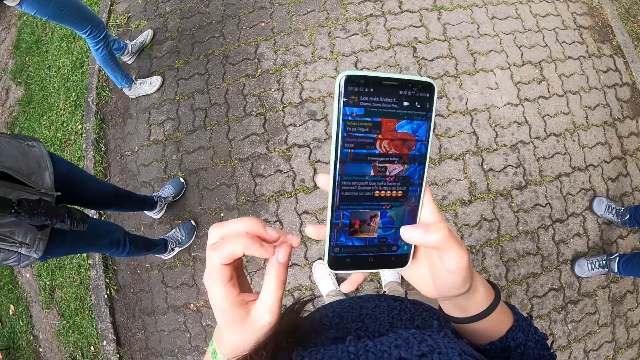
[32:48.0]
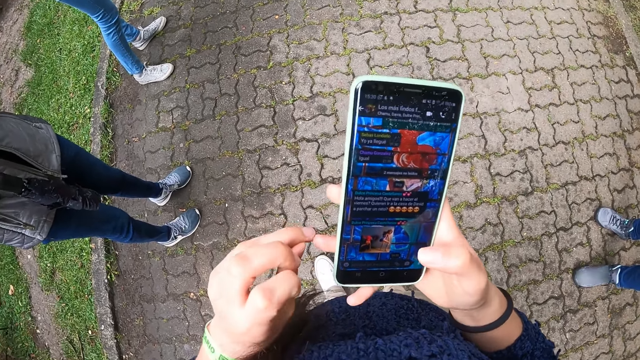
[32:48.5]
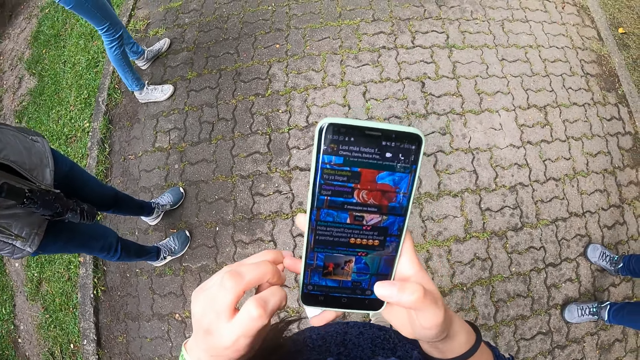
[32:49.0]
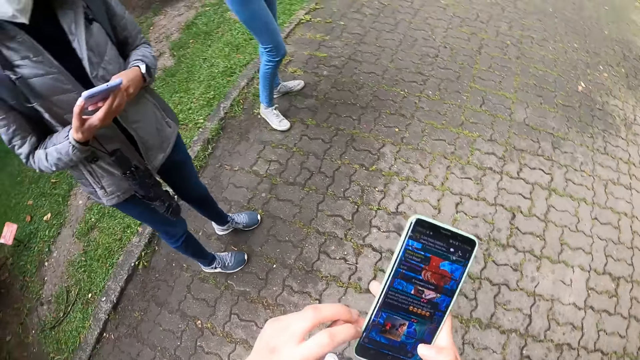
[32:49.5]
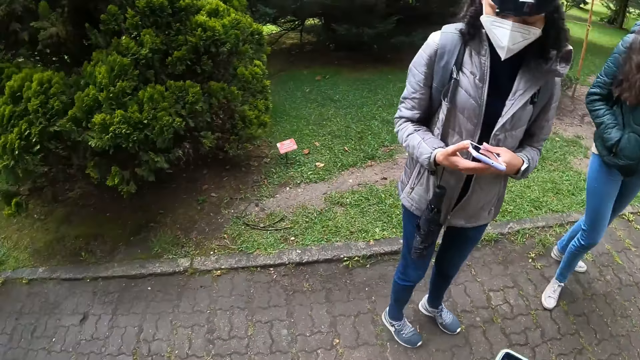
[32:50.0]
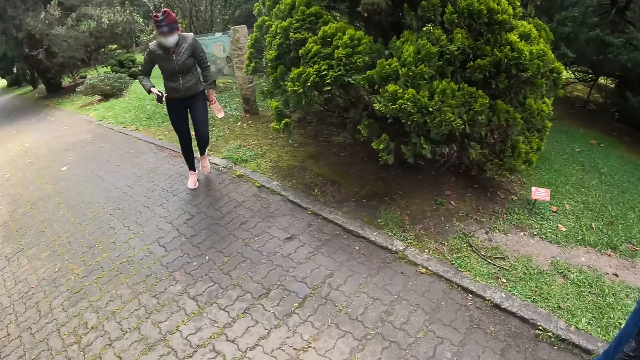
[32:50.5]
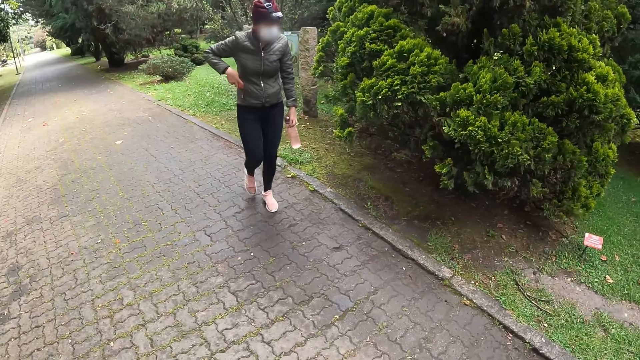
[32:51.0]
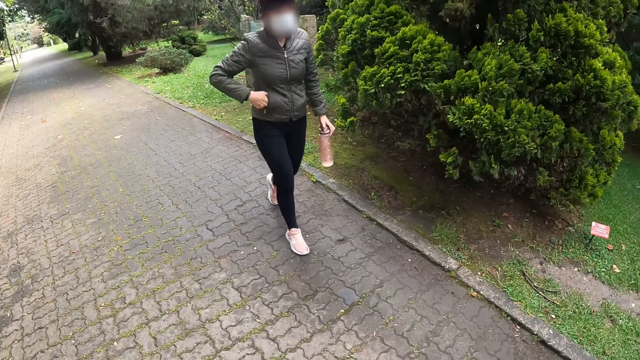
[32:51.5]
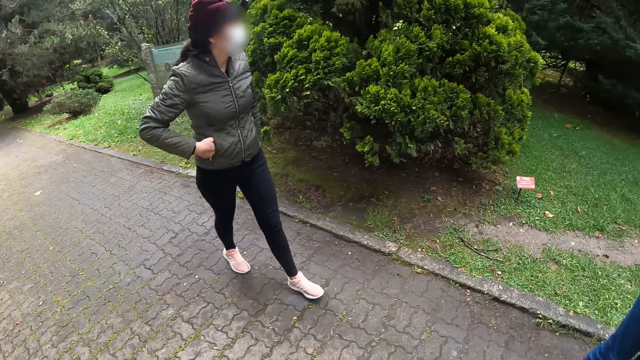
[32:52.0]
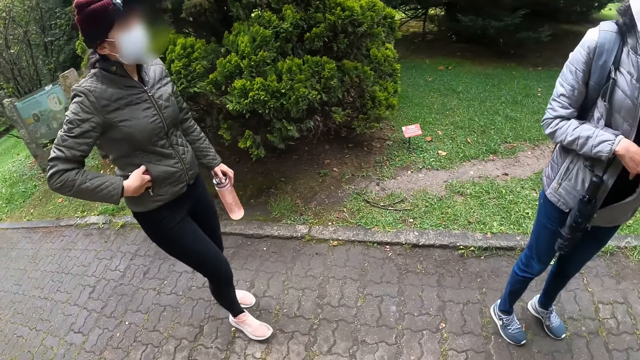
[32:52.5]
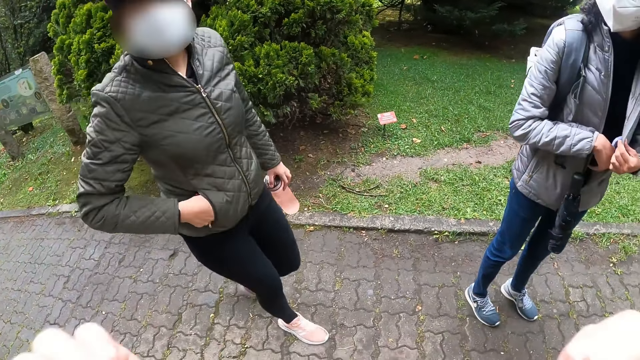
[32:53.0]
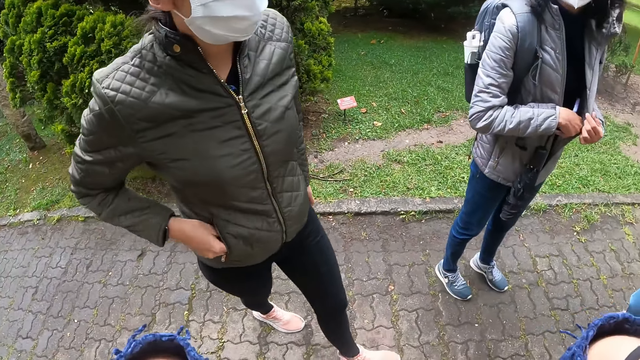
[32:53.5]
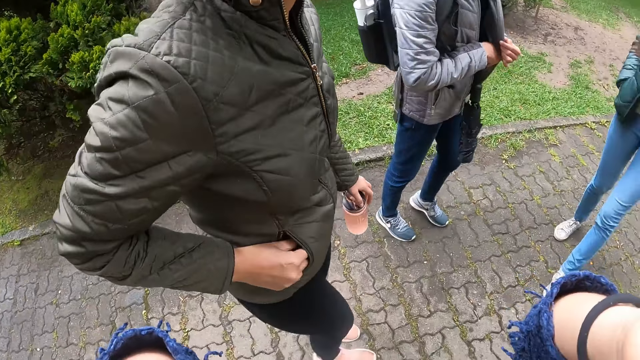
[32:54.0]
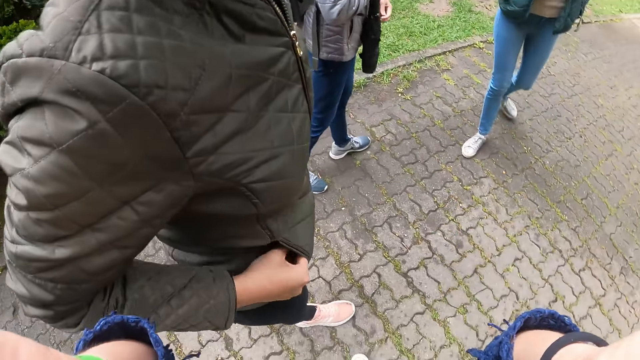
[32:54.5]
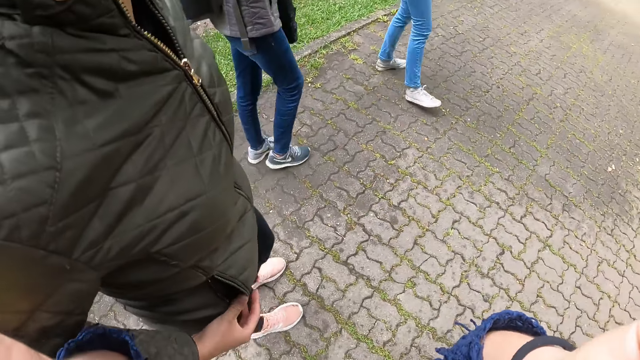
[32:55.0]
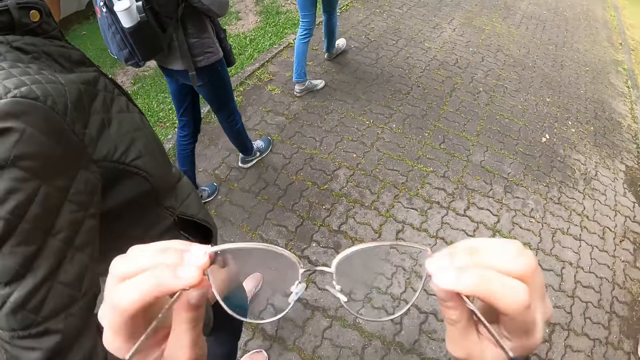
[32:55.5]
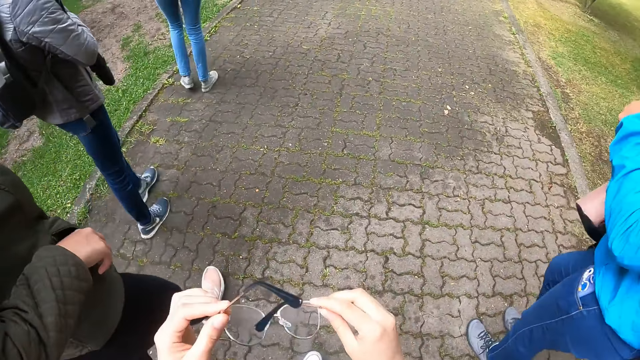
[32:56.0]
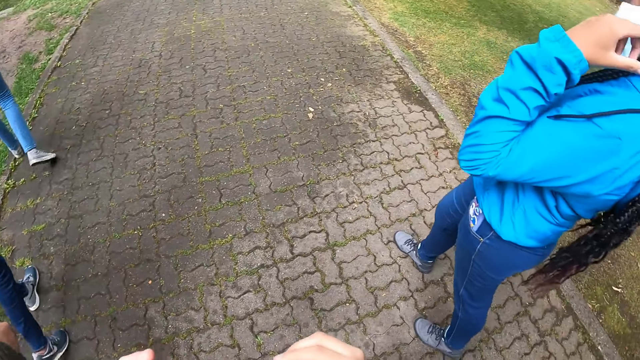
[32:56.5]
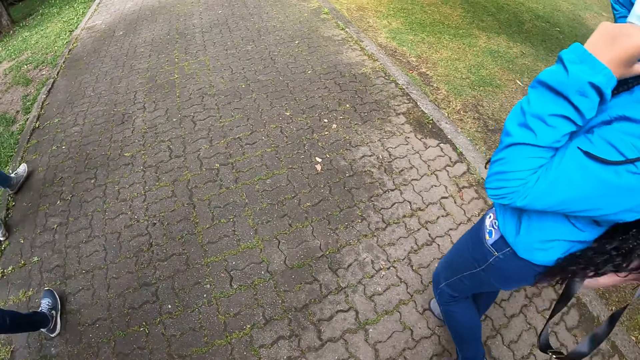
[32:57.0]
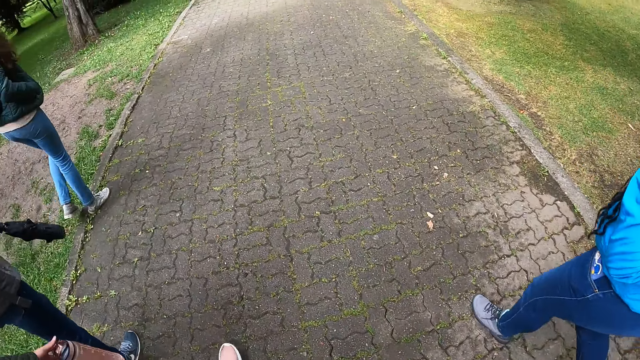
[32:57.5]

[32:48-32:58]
The woman walks towards the camera wearer. The camera wearer looks around. A person walks on the pavement. The camera wearer walks around the park with the first woman, a man, another woman and a third woman. She removes her glasses from her face with both hands.

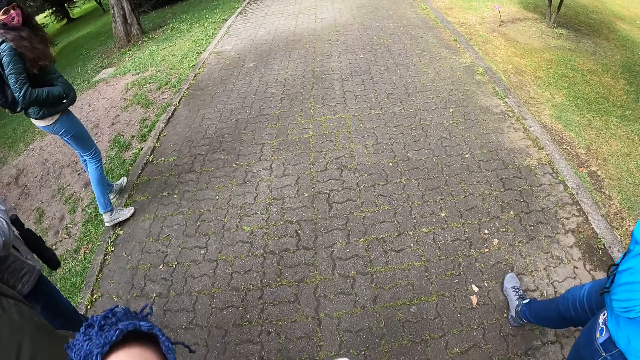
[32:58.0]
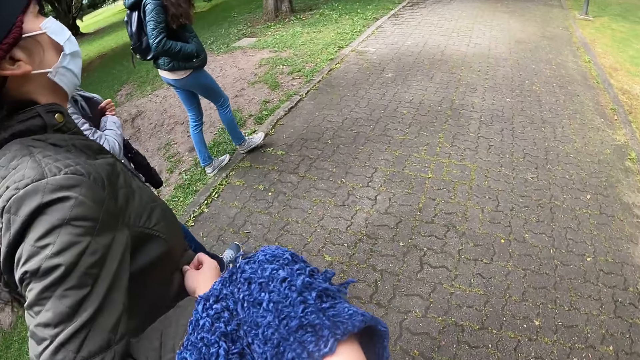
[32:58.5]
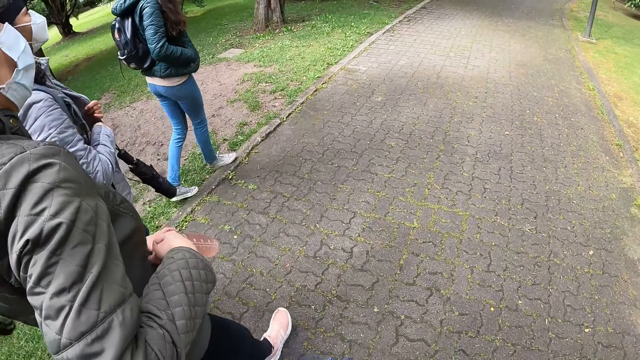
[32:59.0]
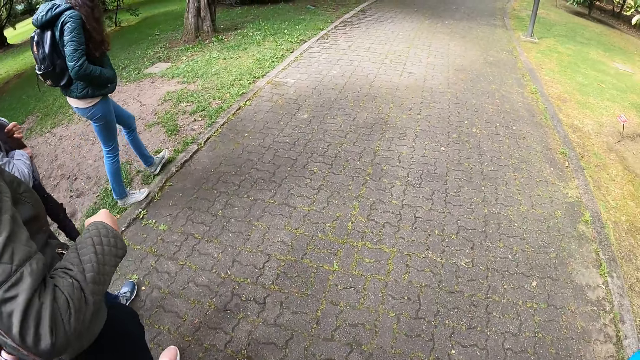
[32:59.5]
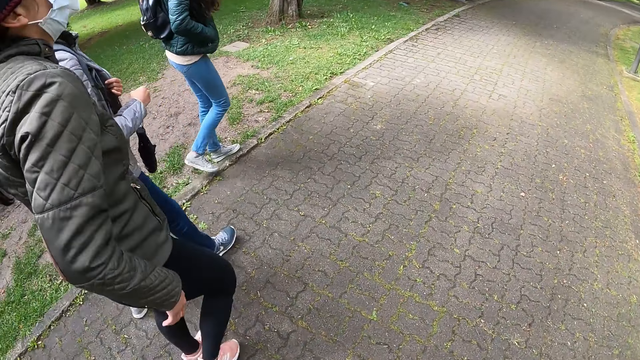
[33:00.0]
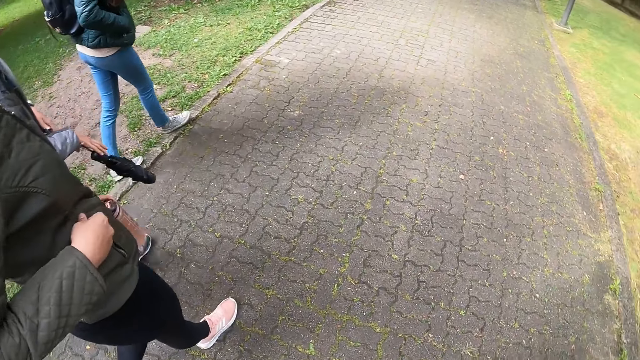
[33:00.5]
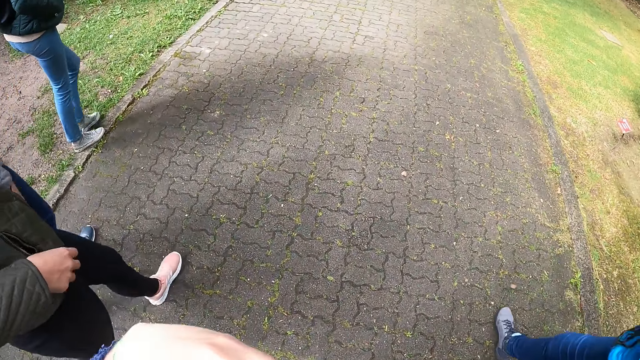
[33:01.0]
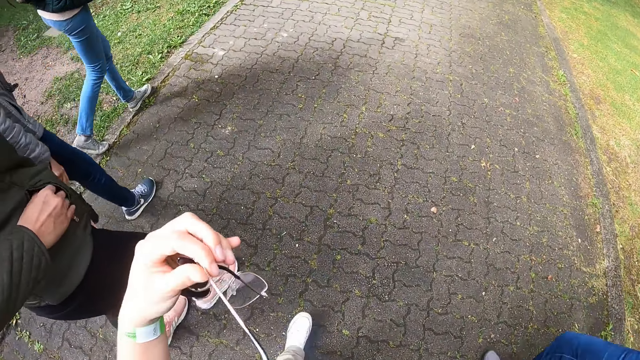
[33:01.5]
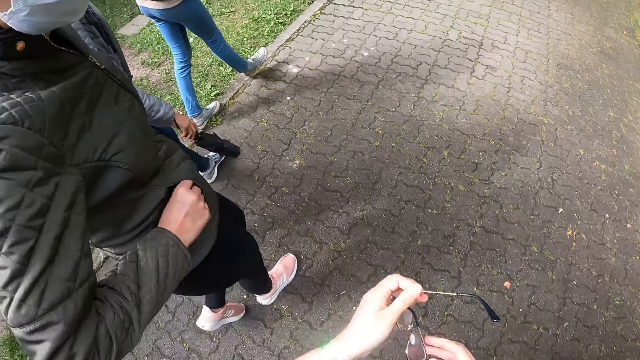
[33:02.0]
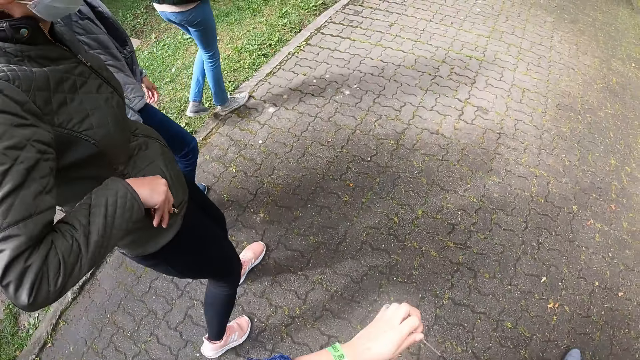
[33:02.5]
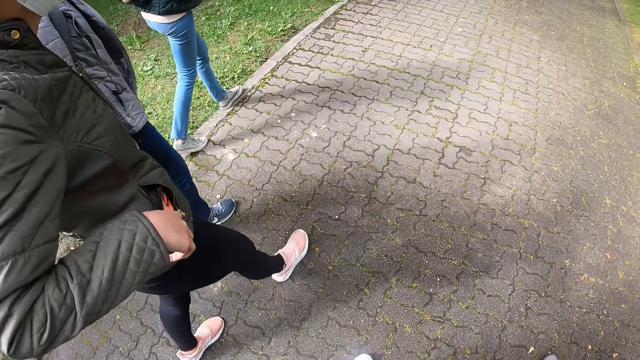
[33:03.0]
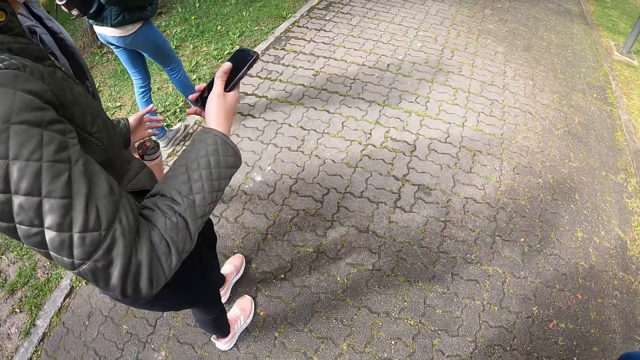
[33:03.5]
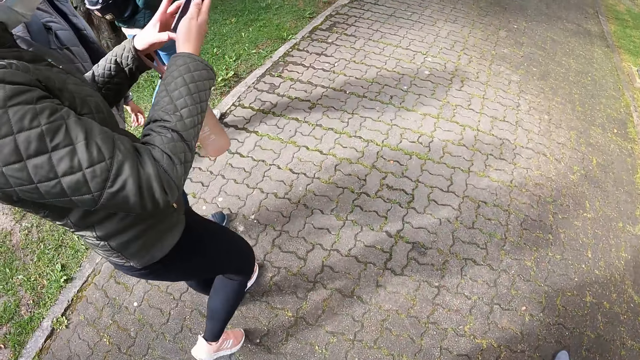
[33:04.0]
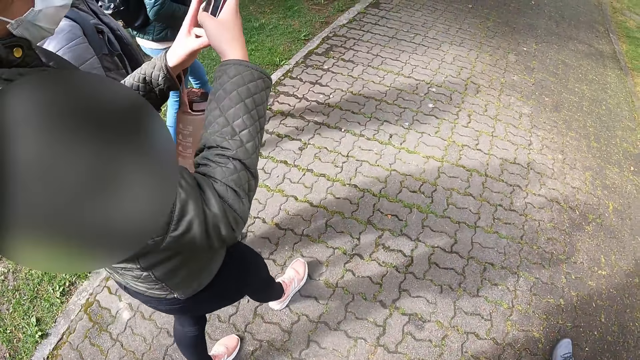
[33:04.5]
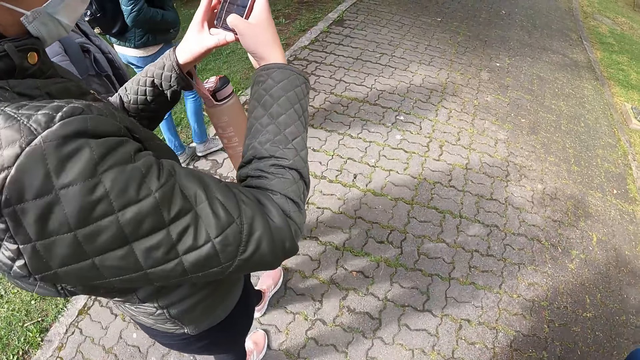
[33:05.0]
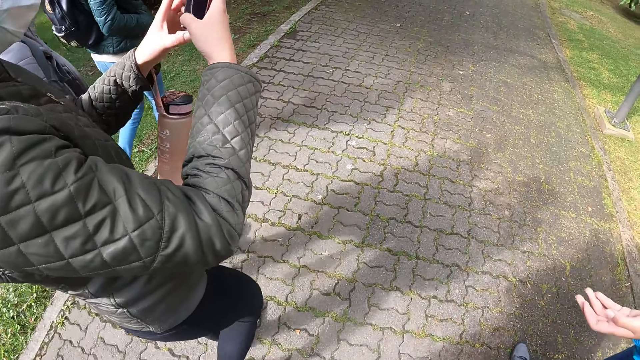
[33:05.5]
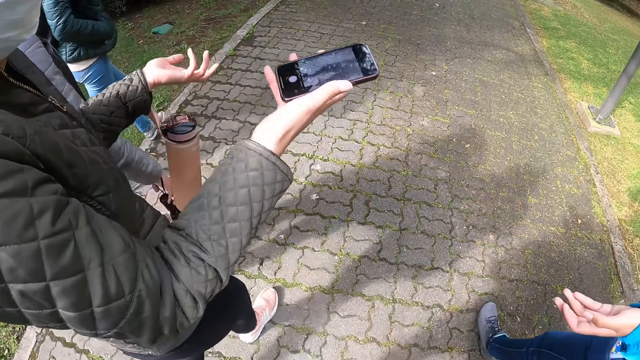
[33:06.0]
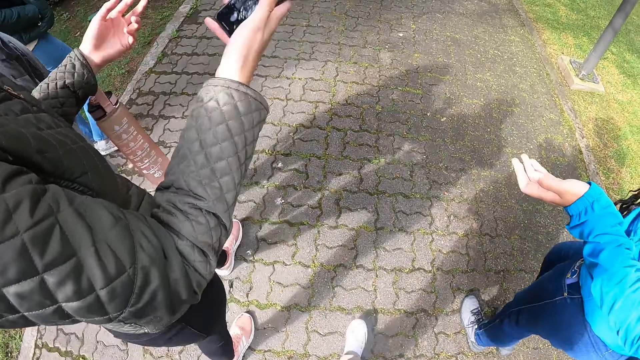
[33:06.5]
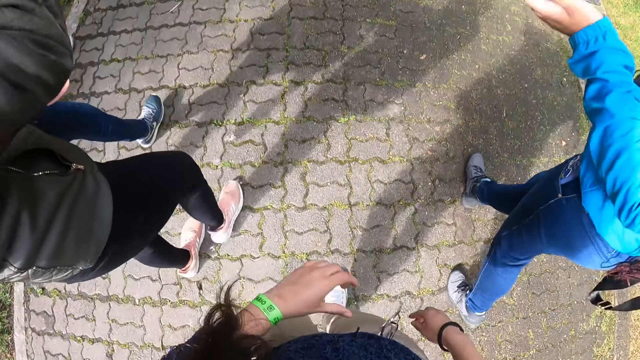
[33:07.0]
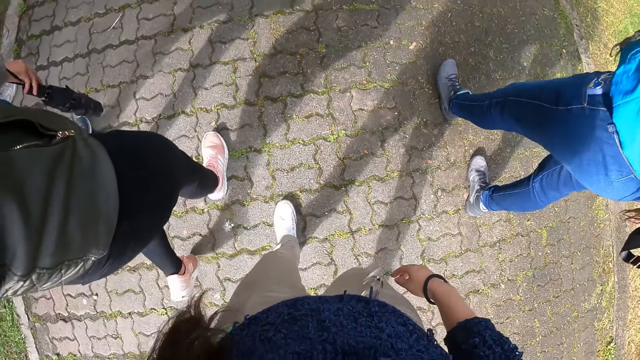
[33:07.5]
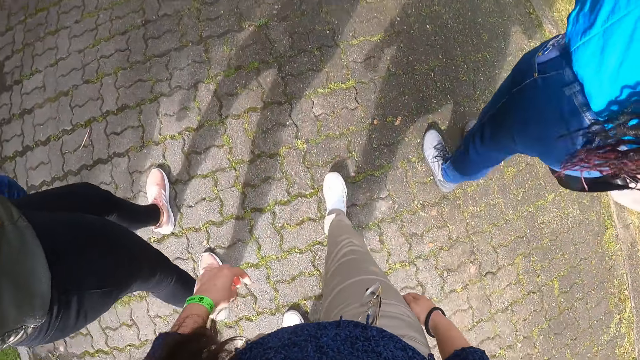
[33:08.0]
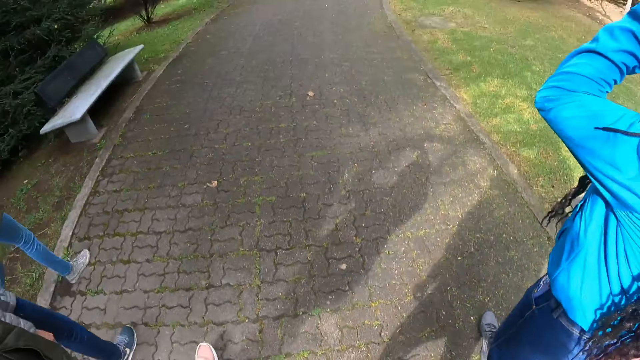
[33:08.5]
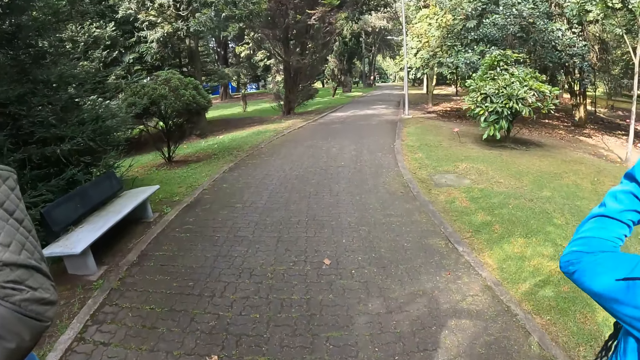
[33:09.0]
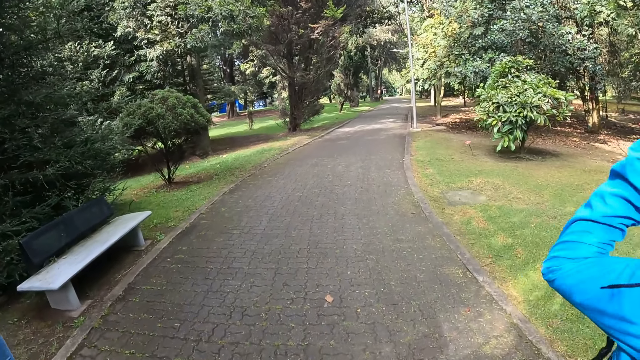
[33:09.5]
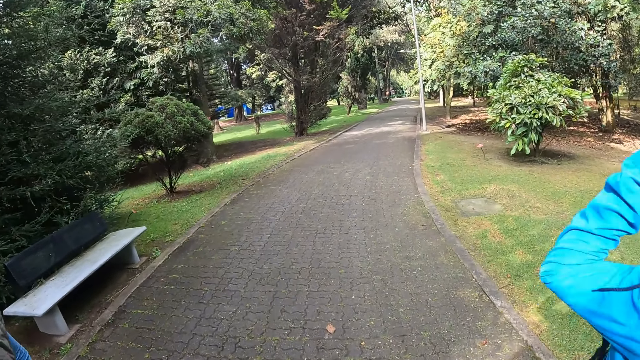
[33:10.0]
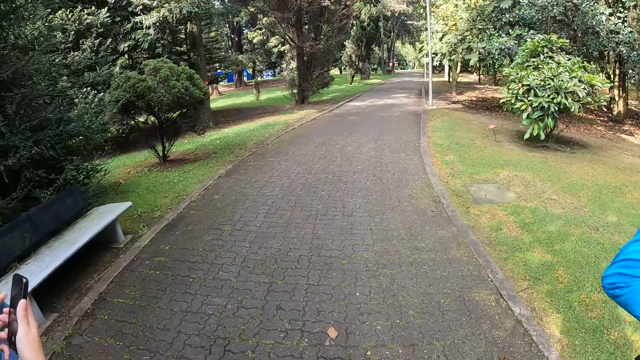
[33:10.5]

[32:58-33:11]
The camera wearer looks around. She holds her glasses with her left hand and walks on the pavement. The woman brings out the phone from her jacket pocket with her right hand. She operates the phone with her right hand and scrolls the phone. The camera wearer looks around.
